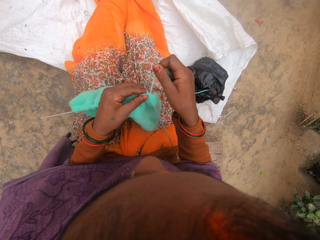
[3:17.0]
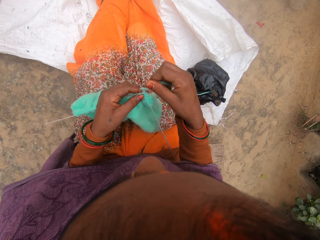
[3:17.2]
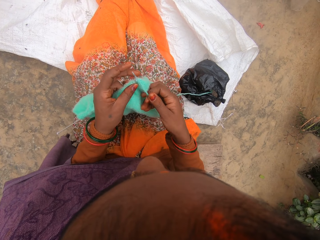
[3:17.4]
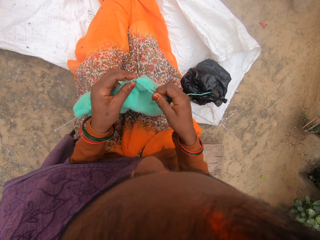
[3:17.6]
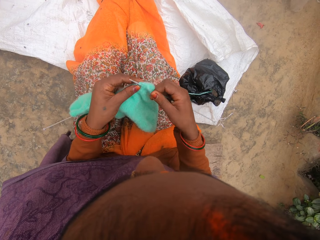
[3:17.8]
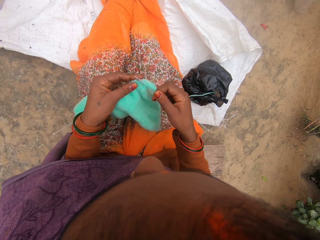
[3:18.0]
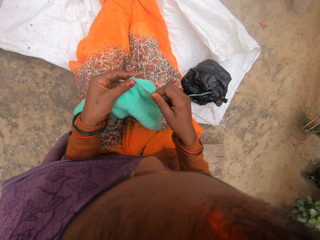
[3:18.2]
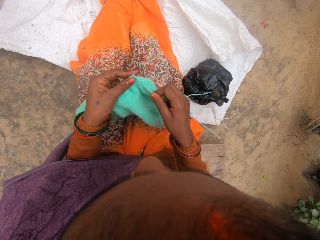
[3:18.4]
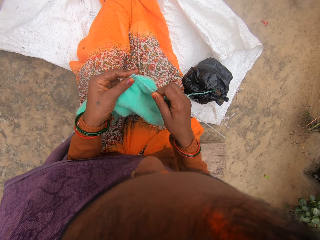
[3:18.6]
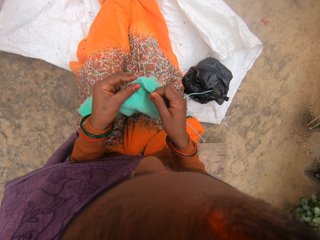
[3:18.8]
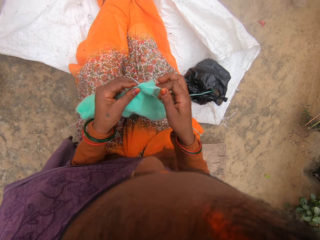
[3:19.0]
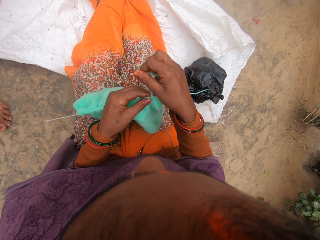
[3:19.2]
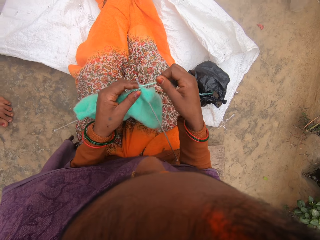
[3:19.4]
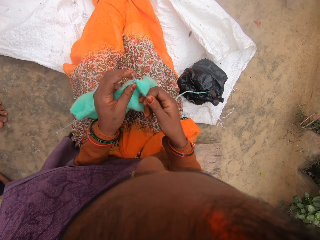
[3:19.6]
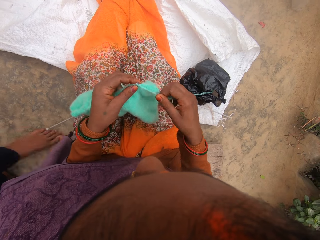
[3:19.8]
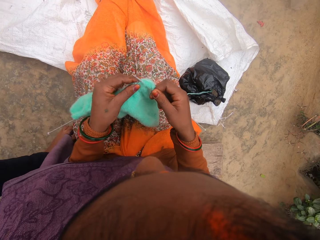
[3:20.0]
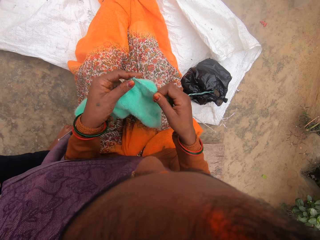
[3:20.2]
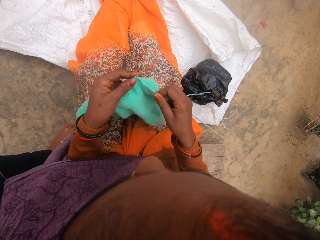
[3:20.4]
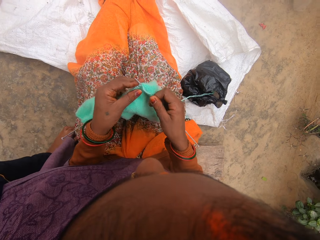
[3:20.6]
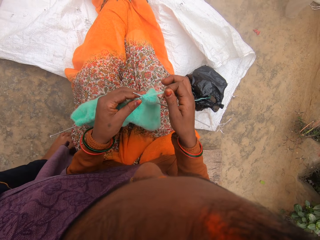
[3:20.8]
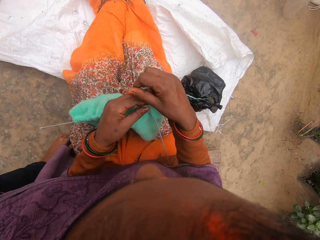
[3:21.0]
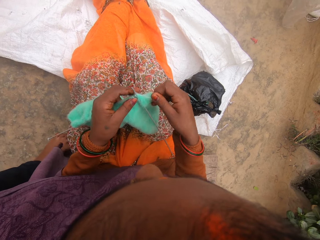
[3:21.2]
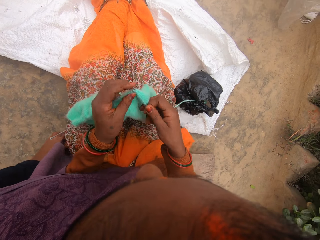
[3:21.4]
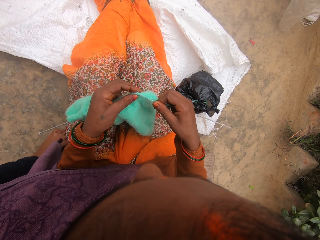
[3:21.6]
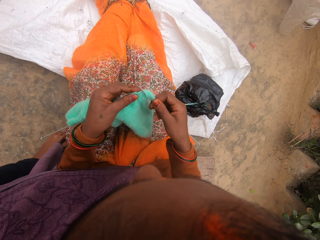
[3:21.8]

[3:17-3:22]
The camera wearer knits using a needle. A child converses with the camera wearer. The camera wearer folds a thread. They knit using the needle. The child walks to the left side of the camera wearer. The camera wearer folds the thread. The child adjusts the camera wearer's camera. The child walks around the compound.
